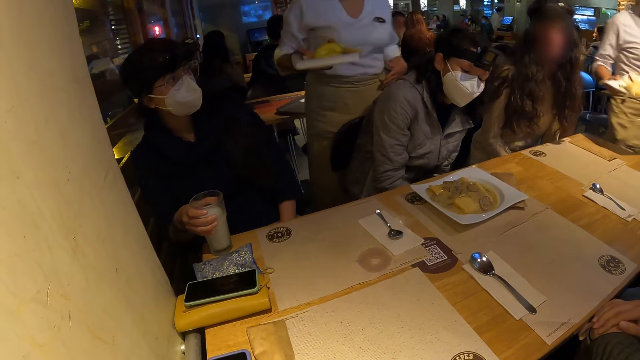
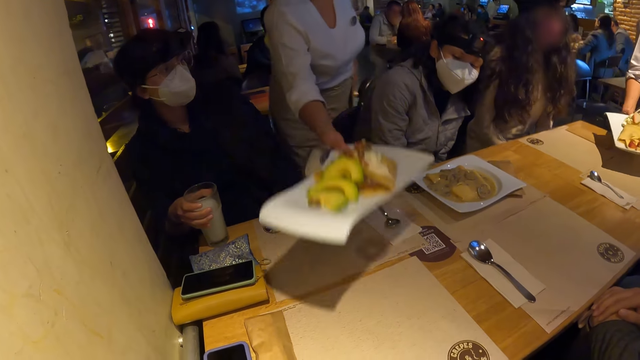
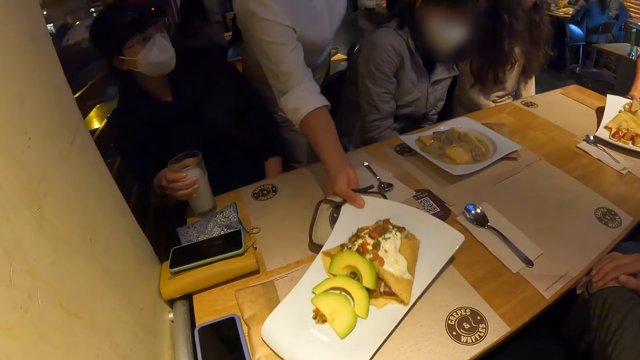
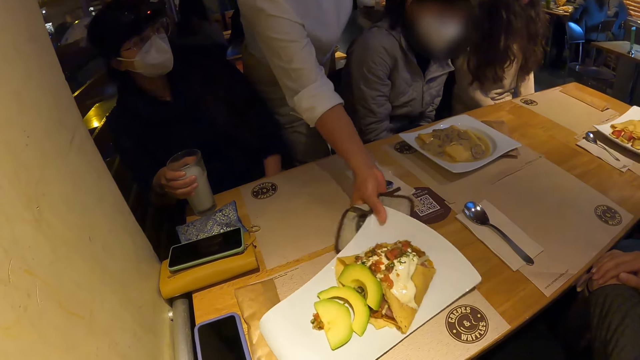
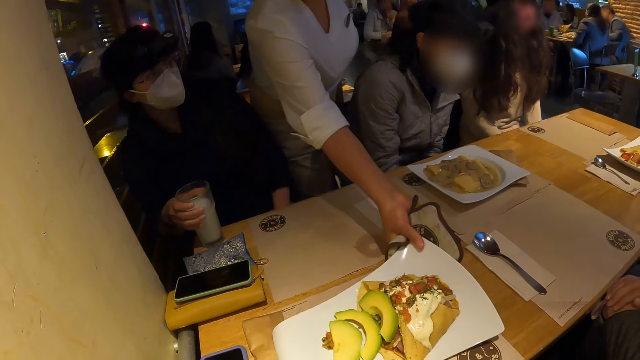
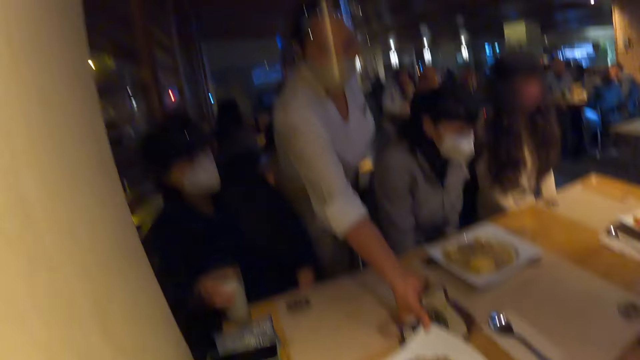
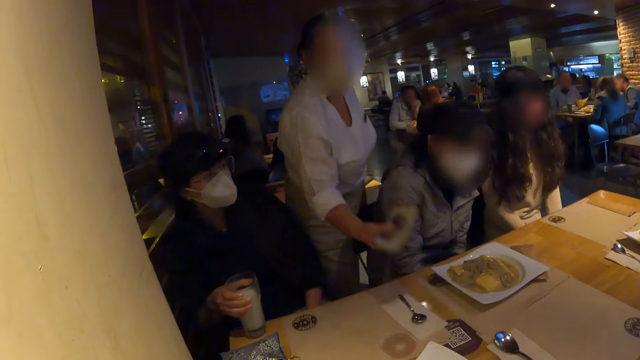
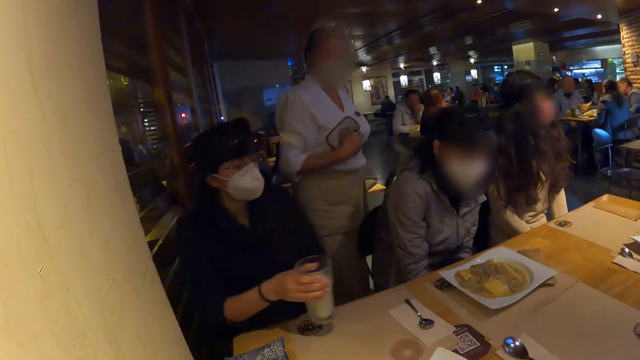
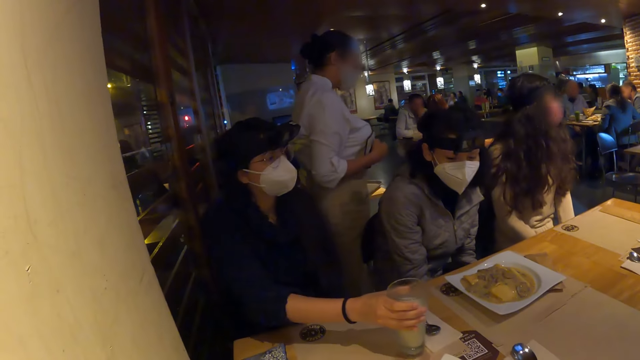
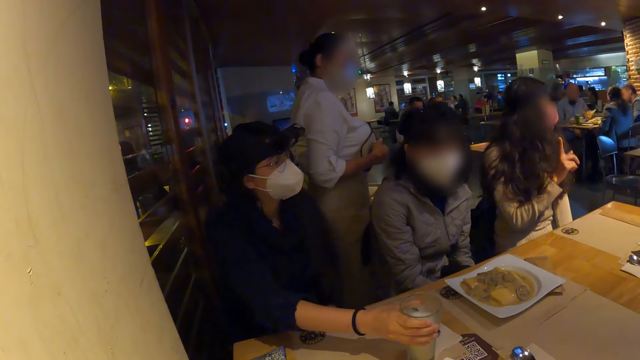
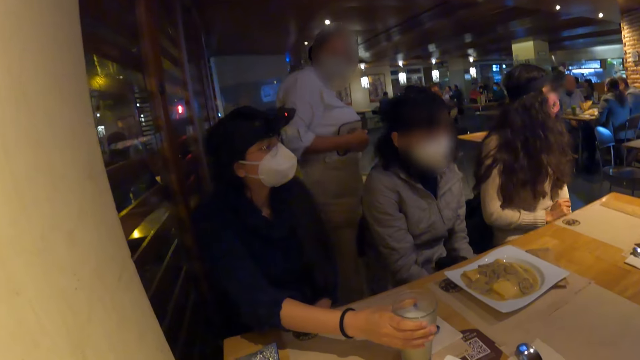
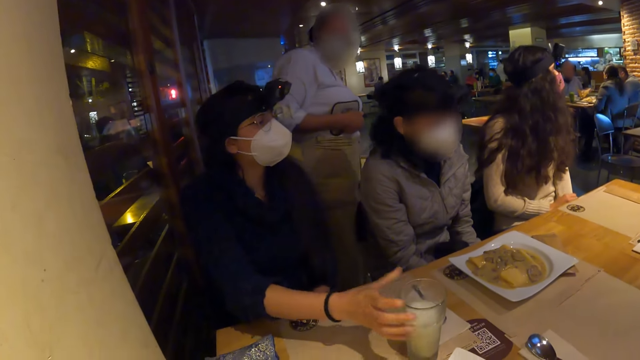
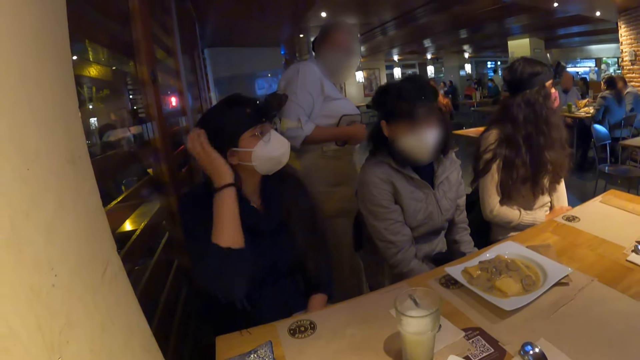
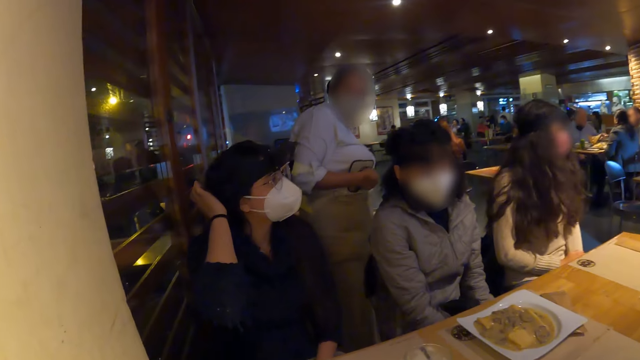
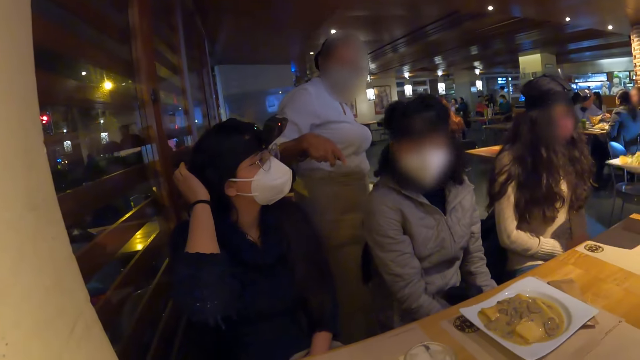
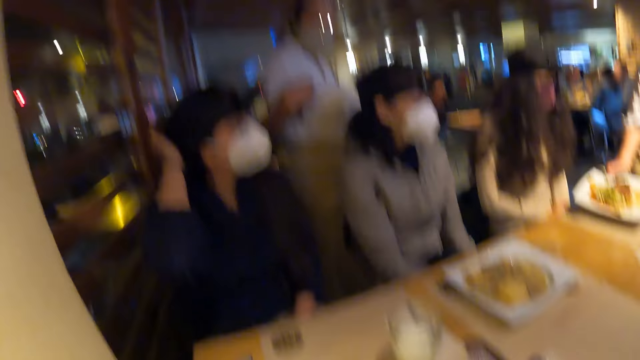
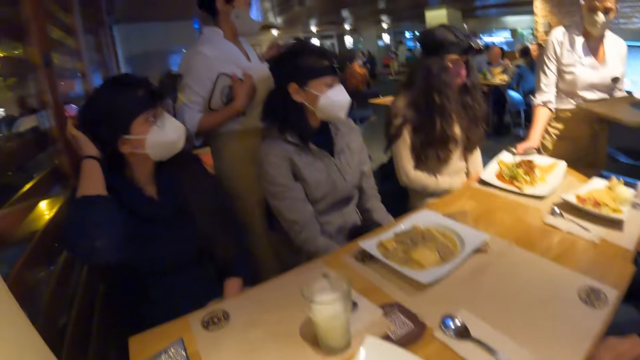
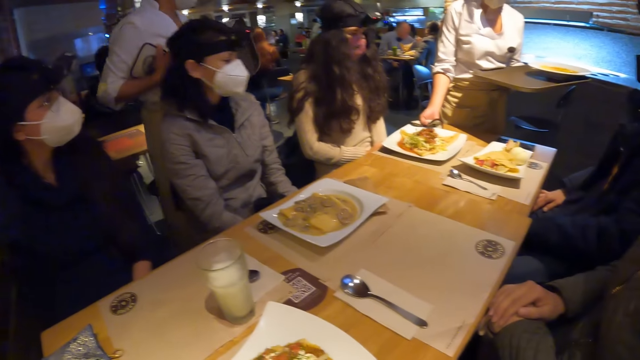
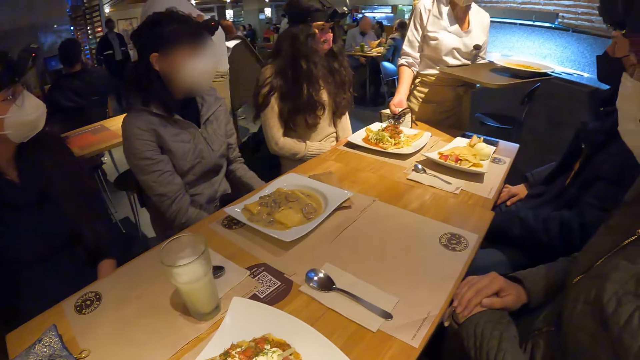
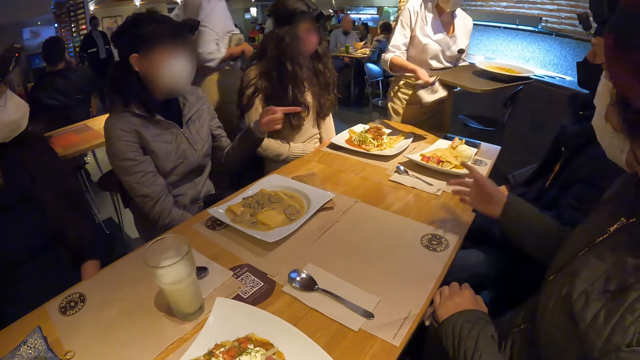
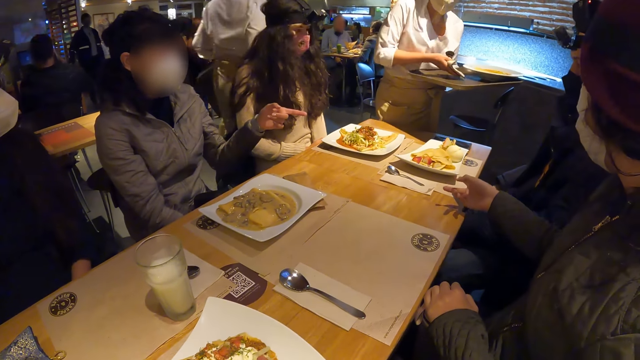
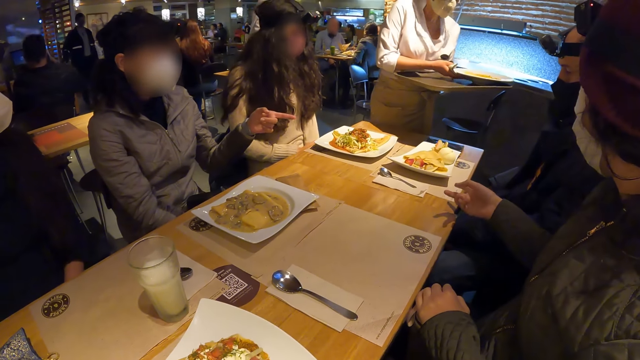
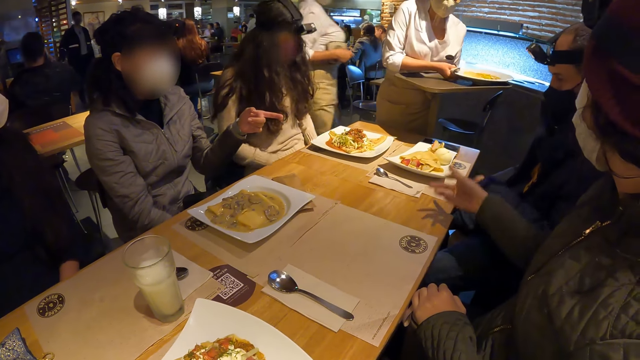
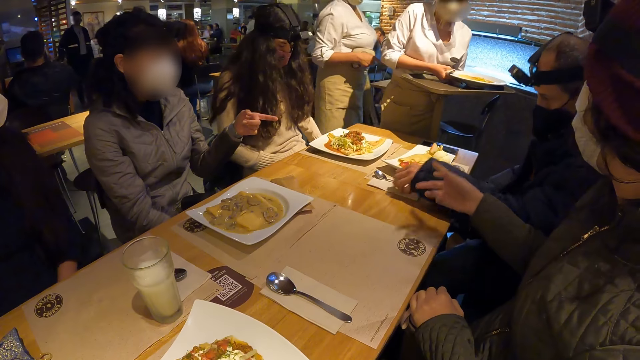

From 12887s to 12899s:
The woman drops a plate of pear and pastries on the table with her right hand. The camera wearer looks around the apartment. They stare at the woman. Another woman drops a plate of fruit salad on the table with her right hand. The camera wearer stares at the table. A third woman interacts with the second woman. A fourth woman interacts with a man.

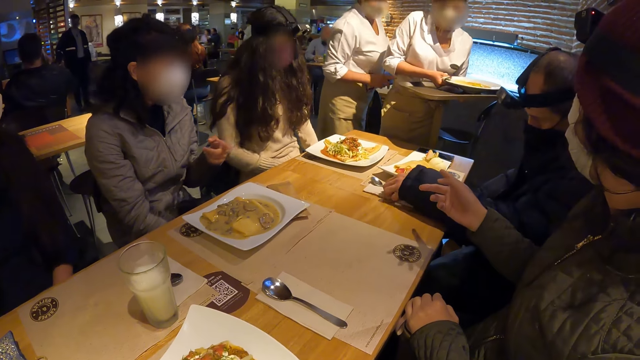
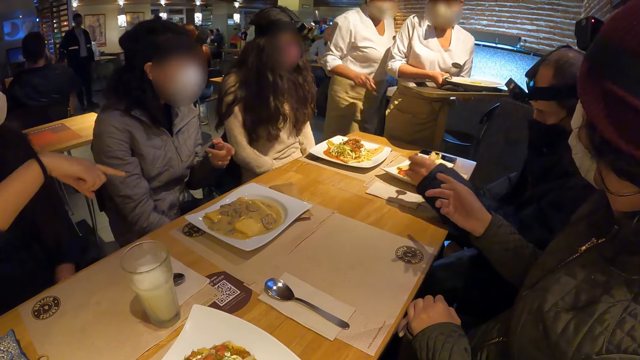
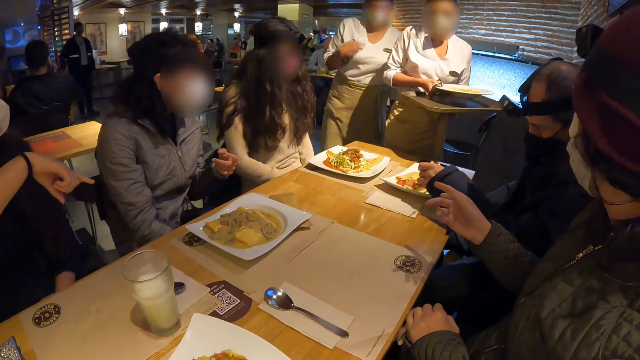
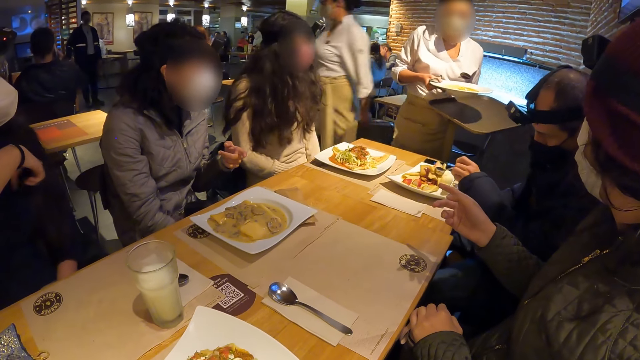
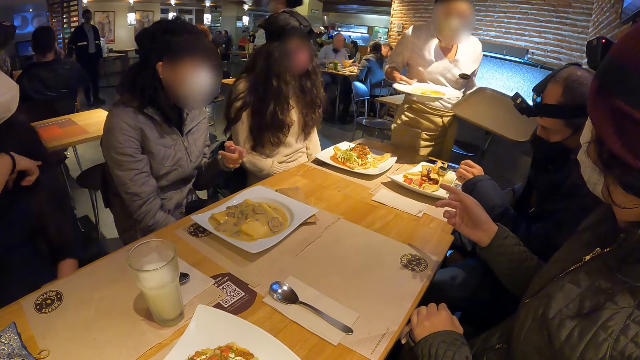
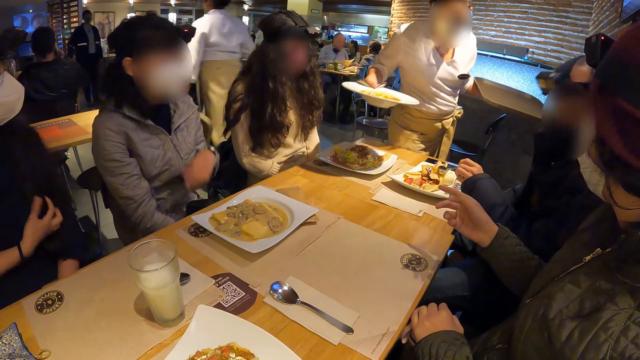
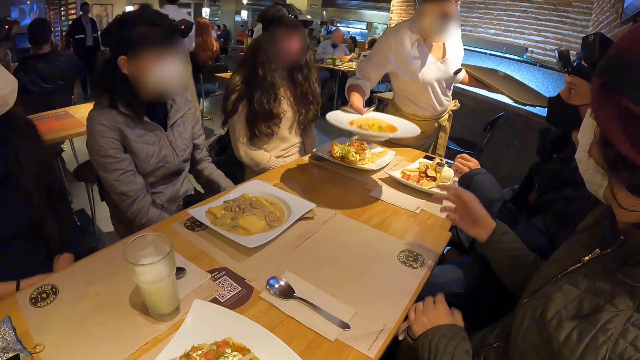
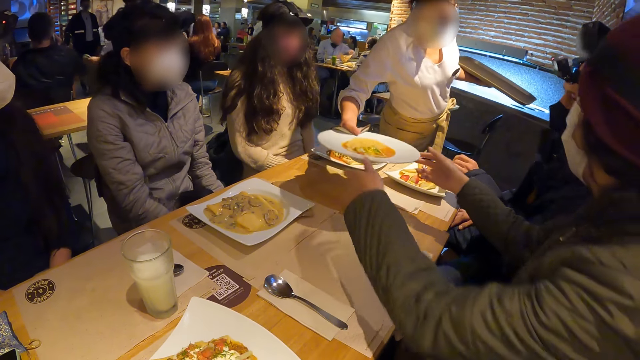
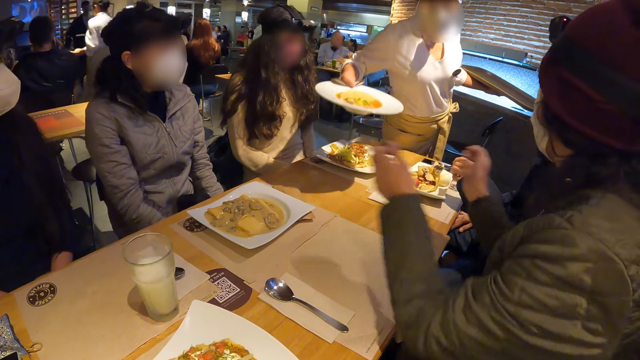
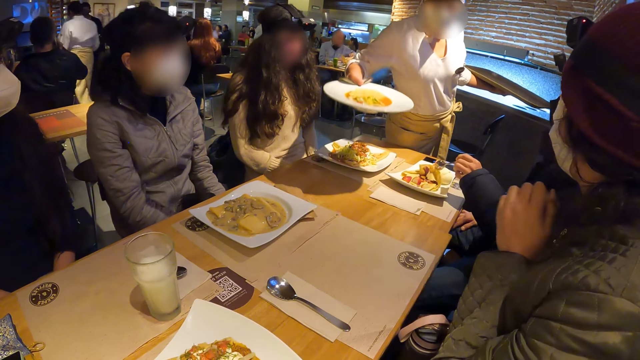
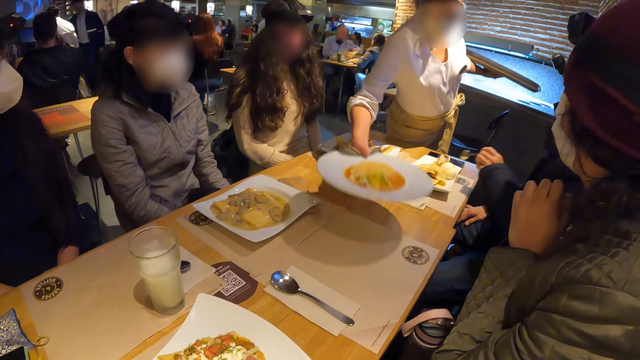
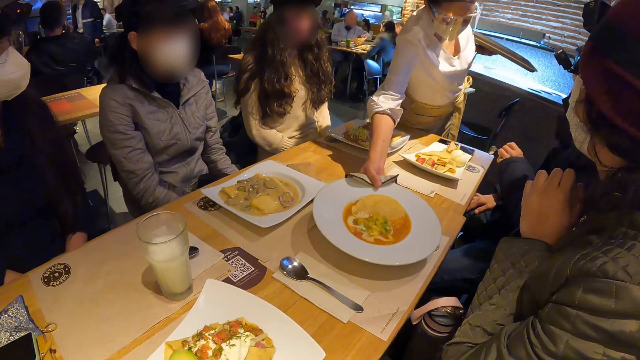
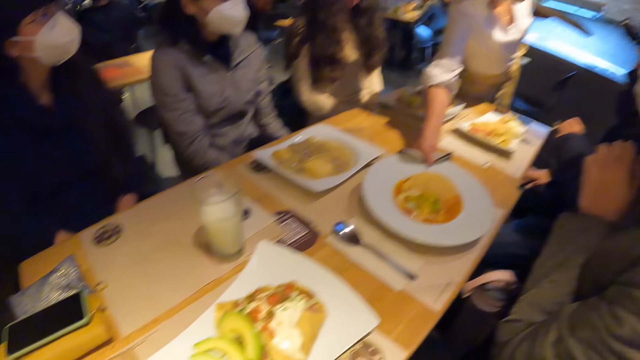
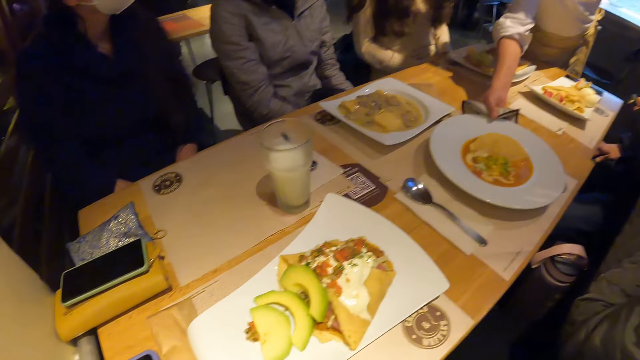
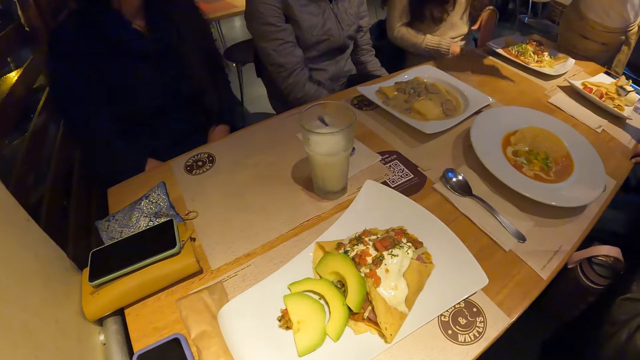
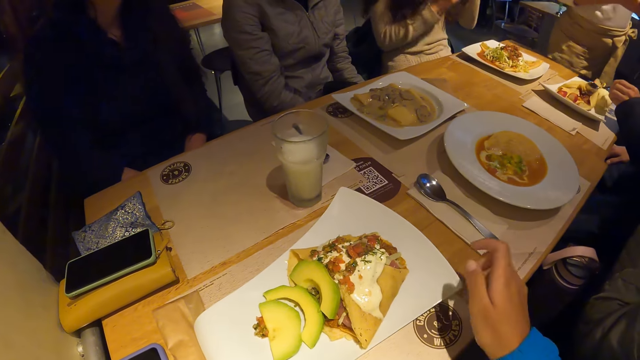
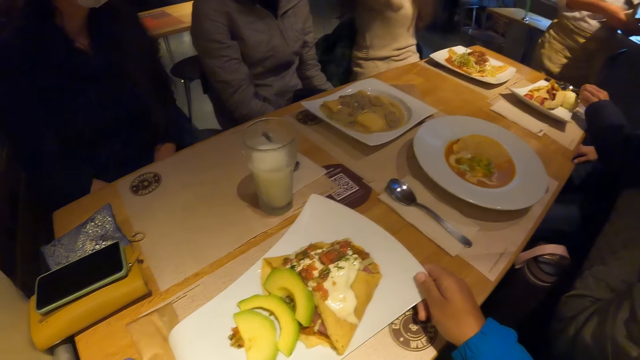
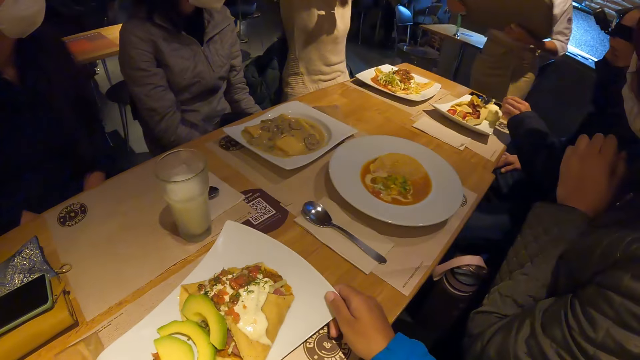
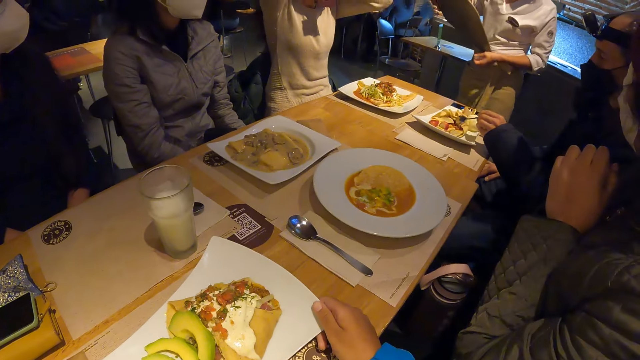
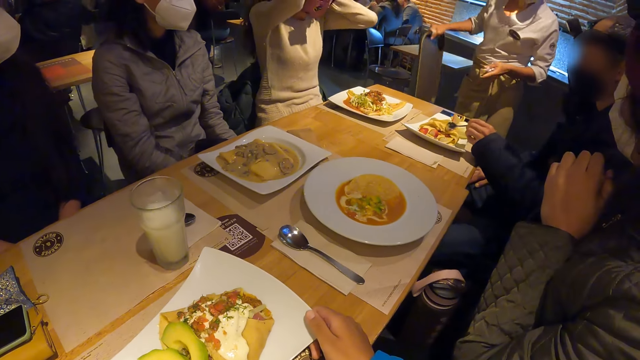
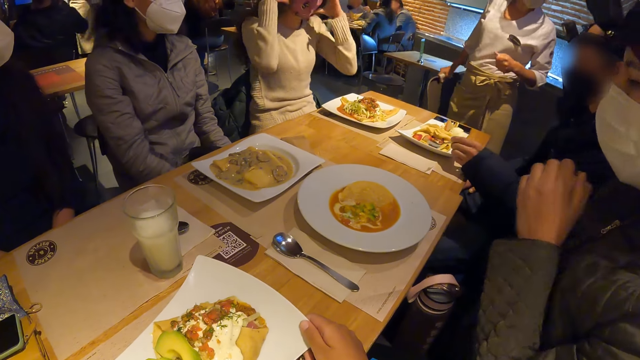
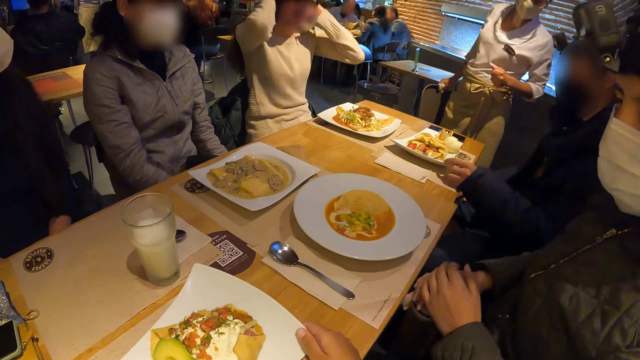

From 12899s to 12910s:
A woman places a plate on the table. The woman drops a plate of porridge on the table with her right hand. The camera wearer stares at the table.
